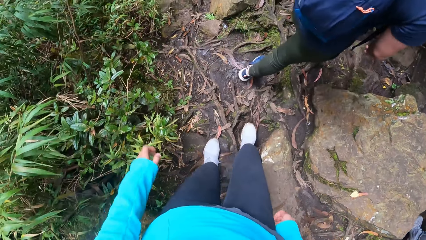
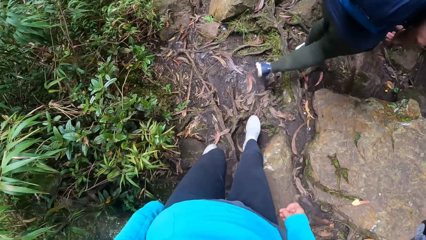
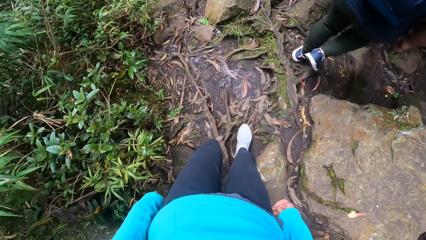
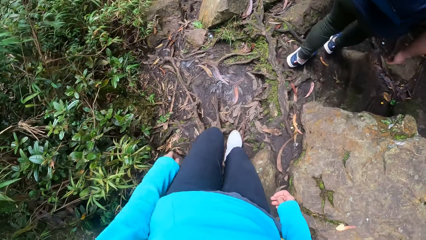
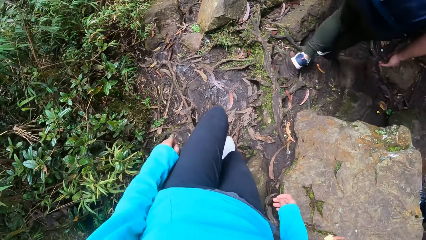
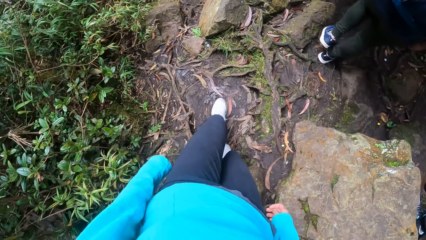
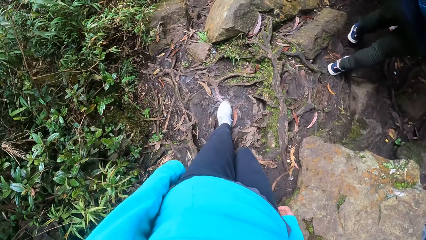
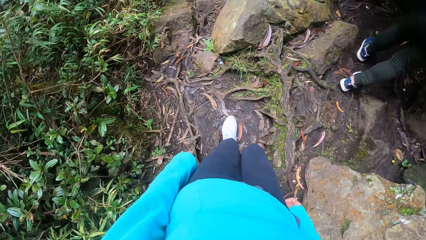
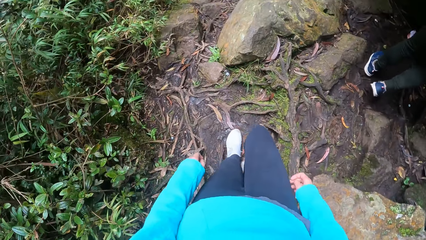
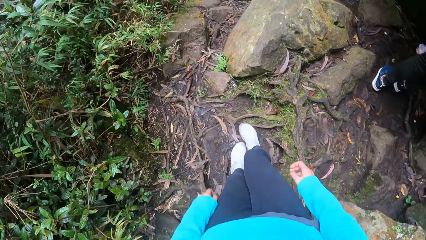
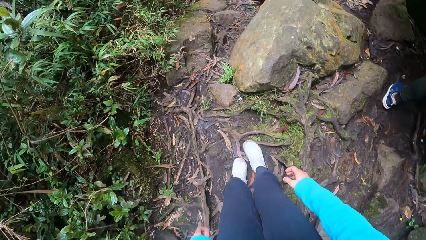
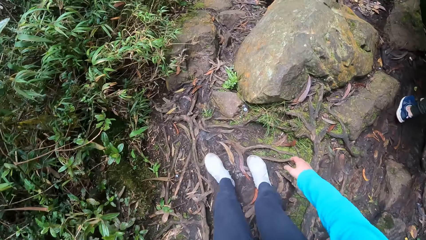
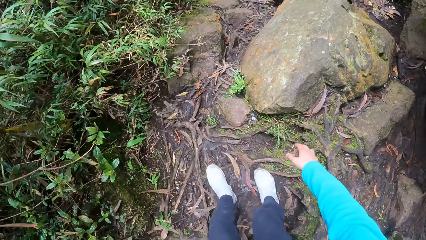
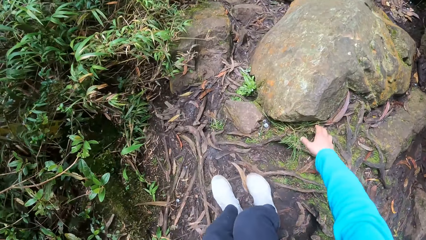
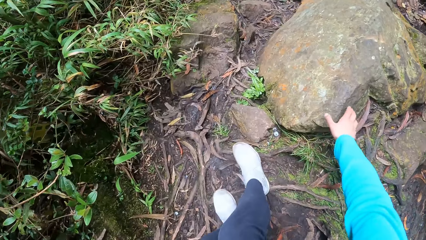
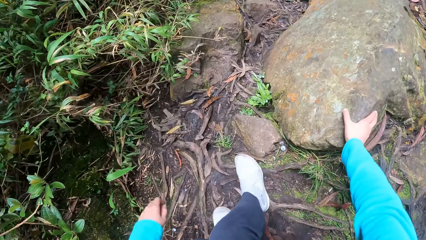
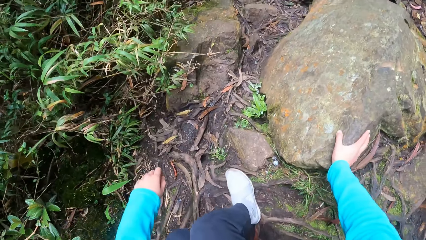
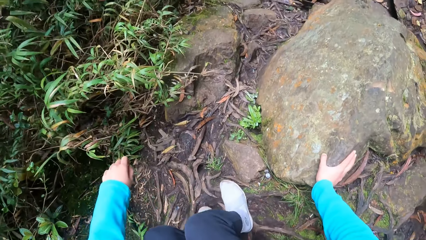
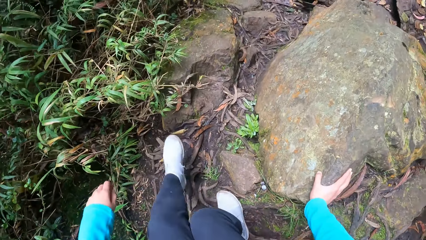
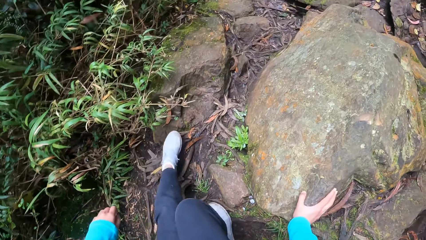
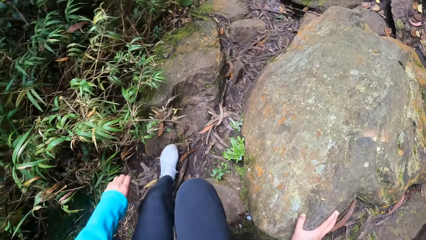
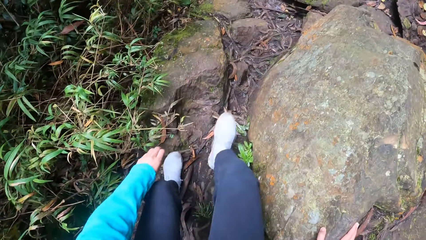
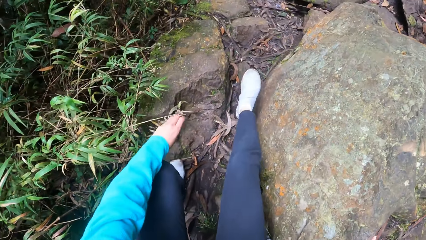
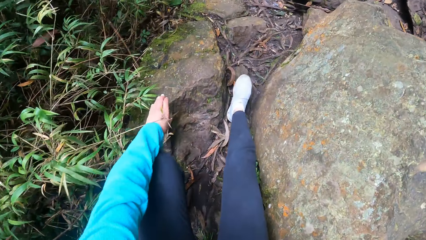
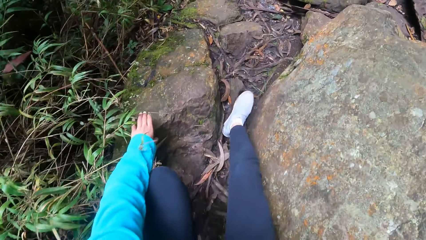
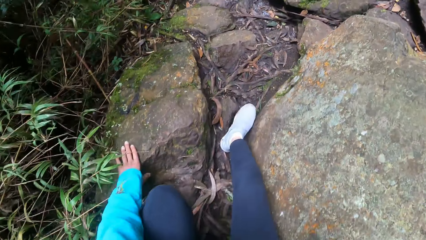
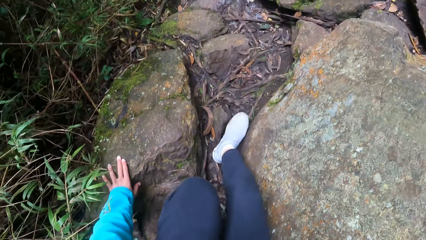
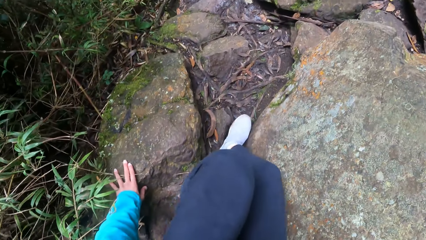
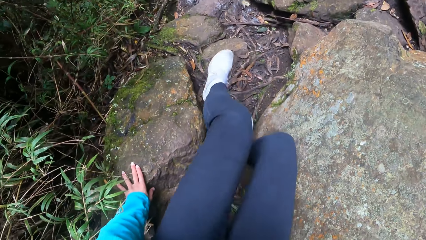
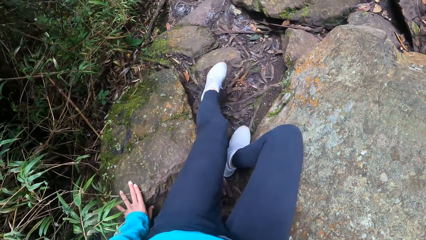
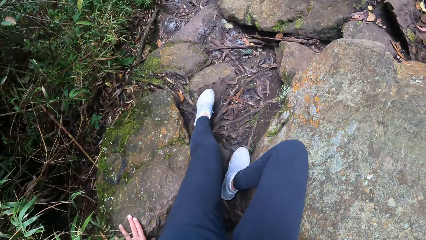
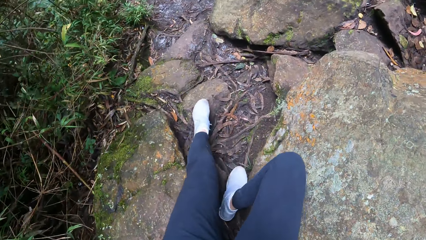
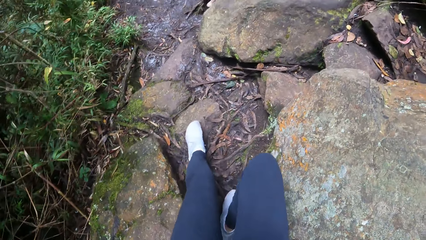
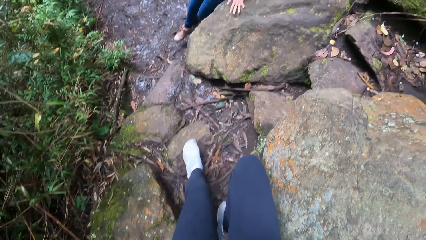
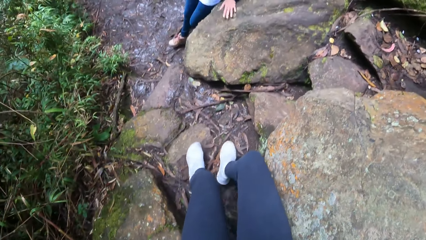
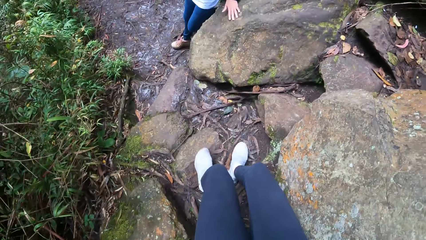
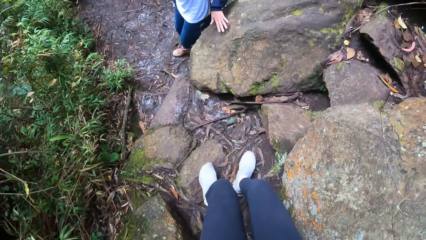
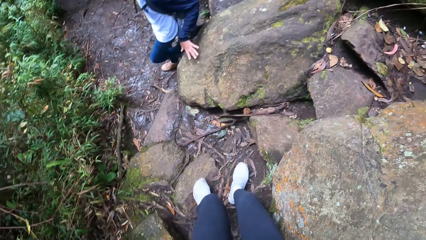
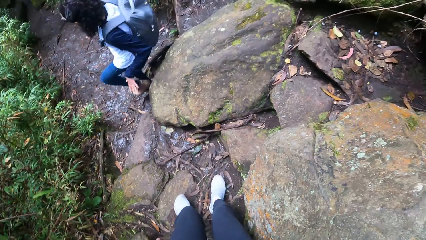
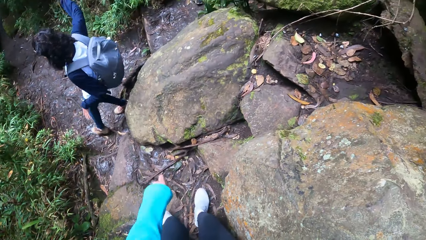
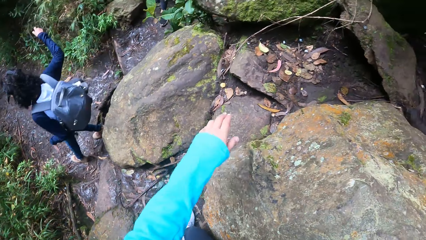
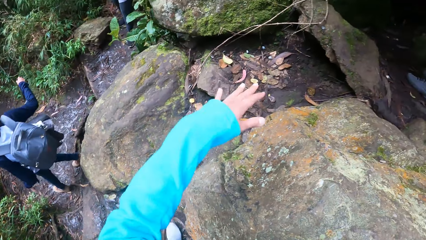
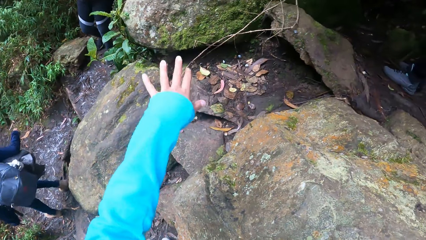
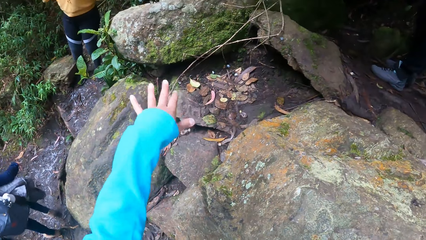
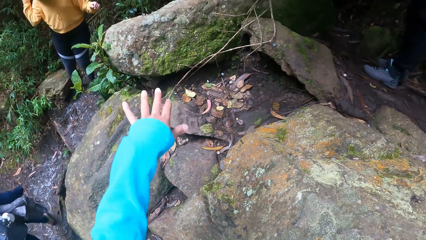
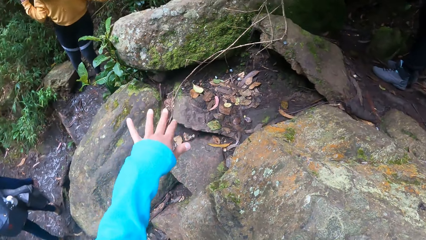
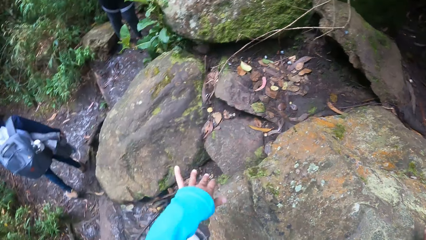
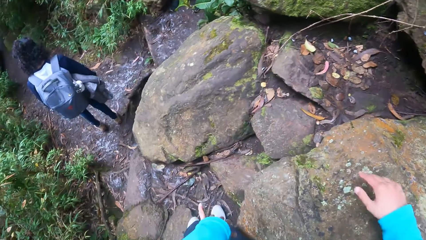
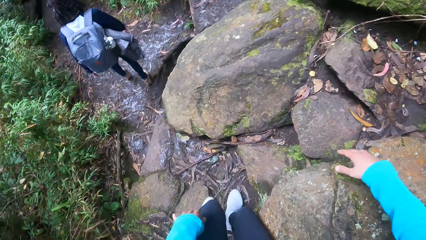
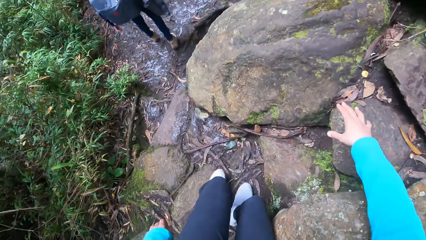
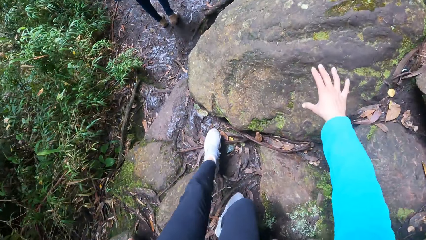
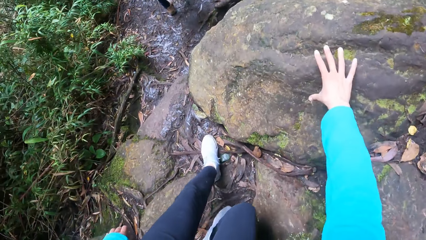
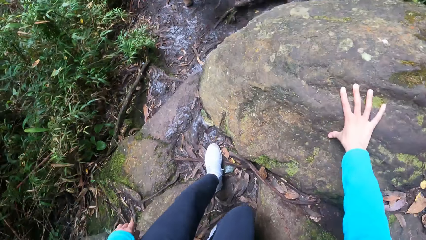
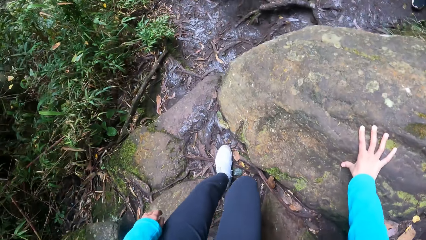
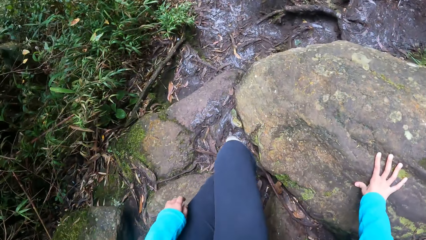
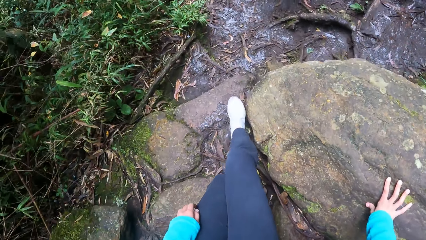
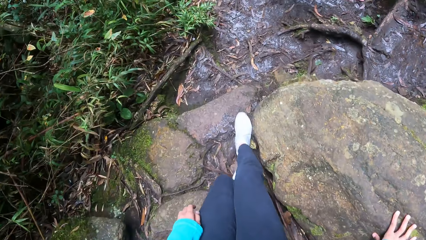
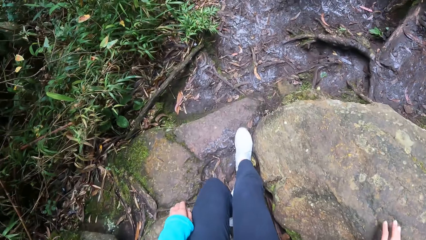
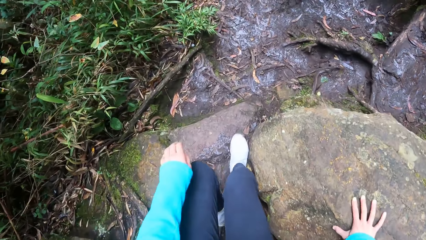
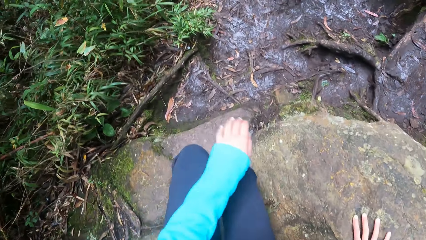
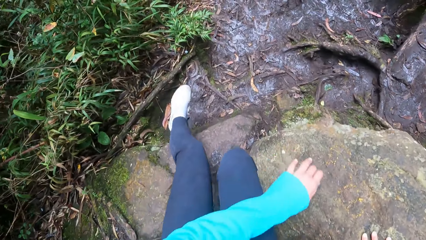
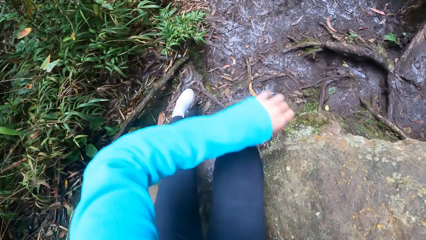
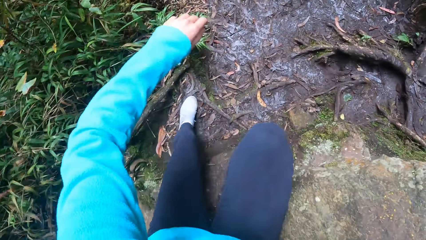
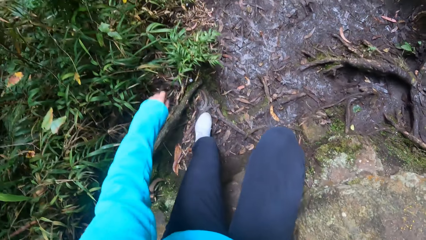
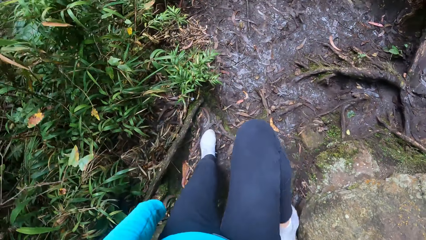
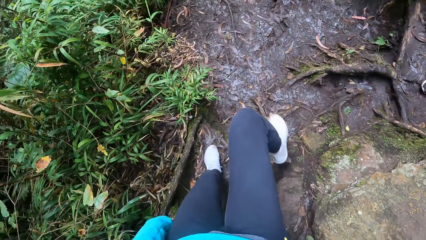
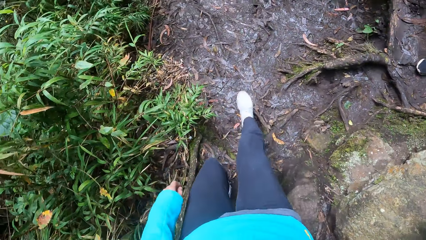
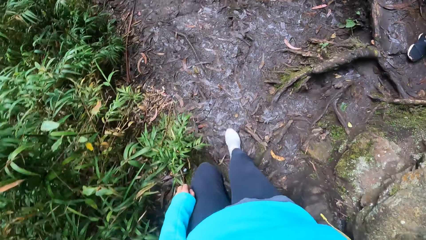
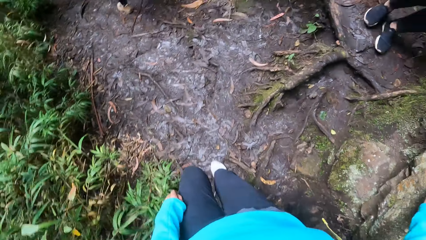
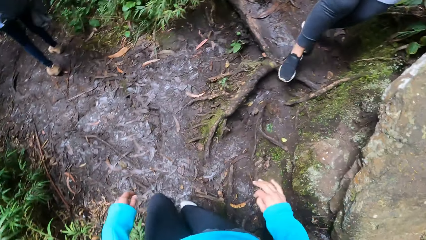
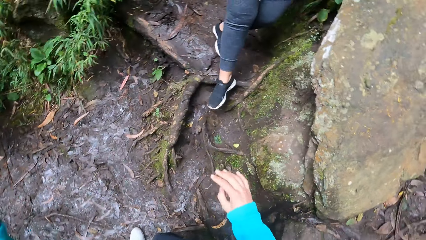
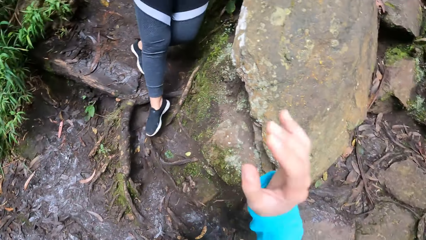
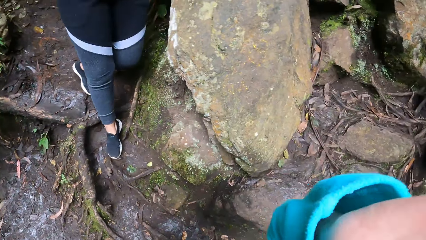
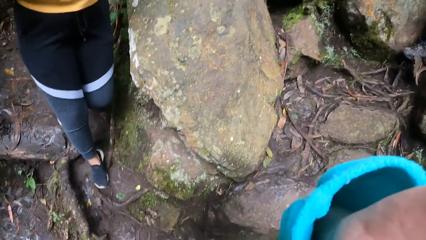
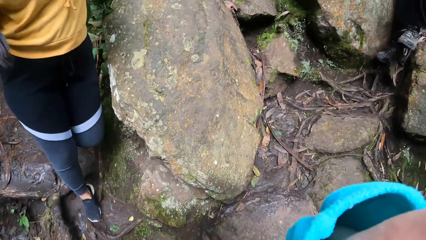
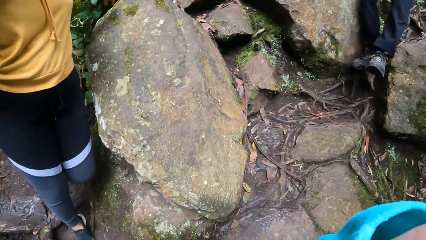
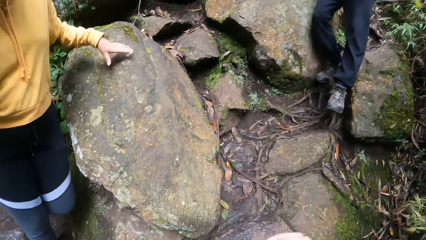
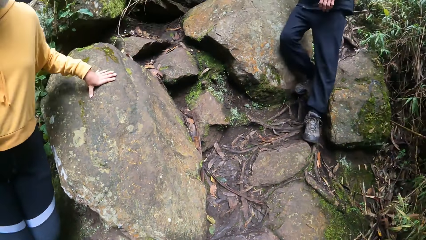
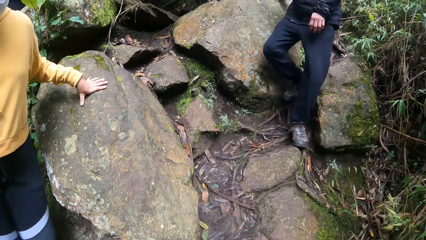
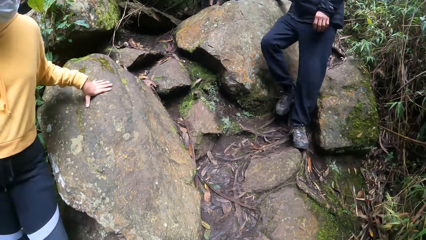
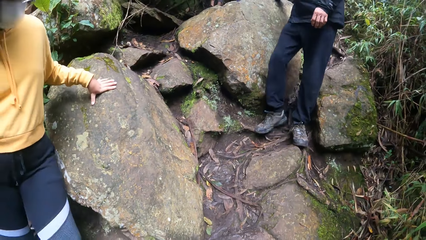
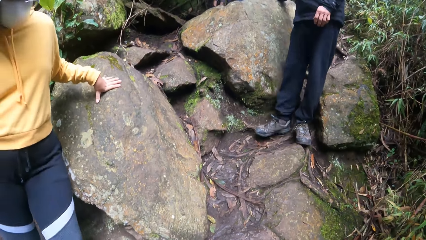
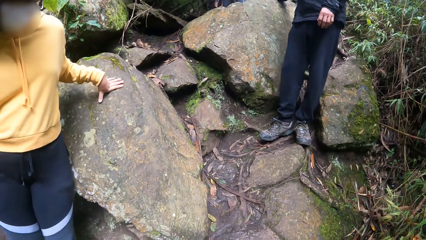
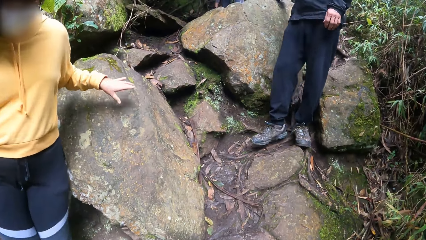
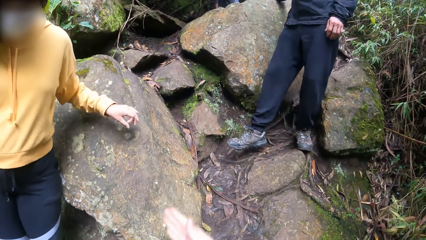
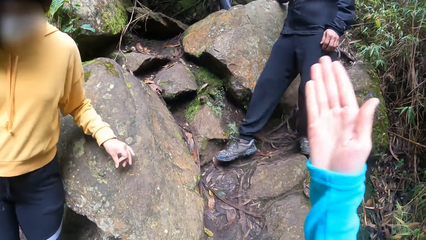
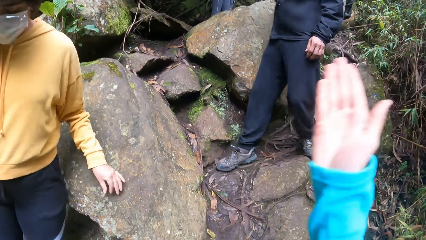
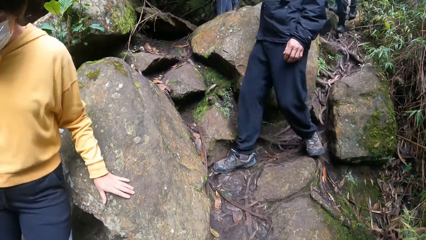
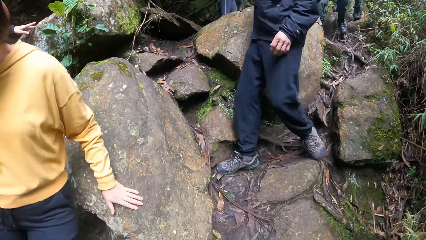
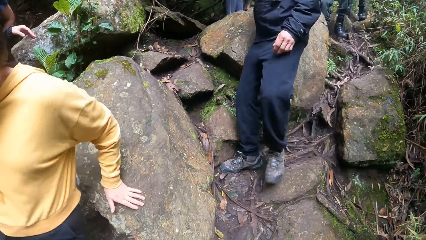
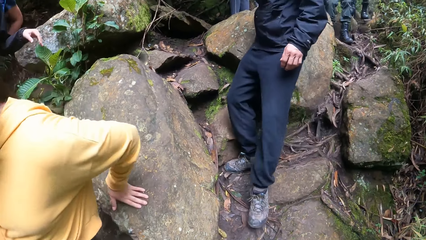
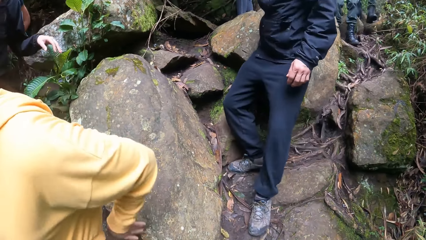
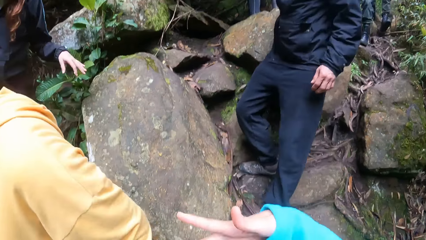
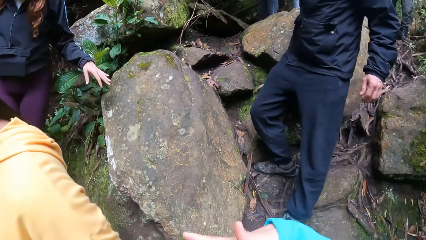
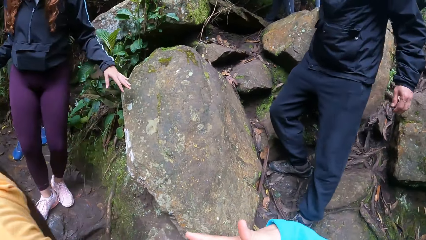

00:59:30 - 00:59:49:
The camera wearer lifts the left hand. They look at the ground. They place the right hand on the rock. They climb down some stones. They place the left hand on the rock. They walk between the rocks. They wave the left hand. They place the right hand on the rock. They lift the left hand. They climb down the rock. They lift the right hand. The woman climbs down the stones. A man climbs down the stones. The camera wearer waves the hand.
